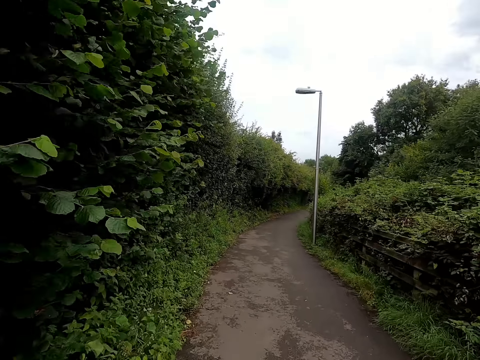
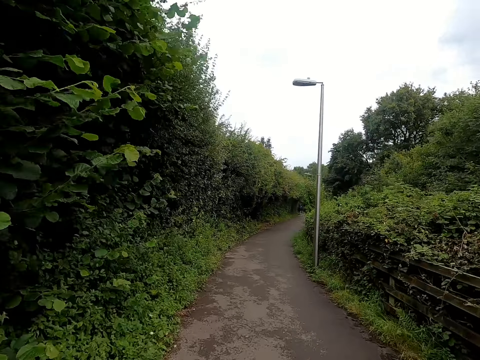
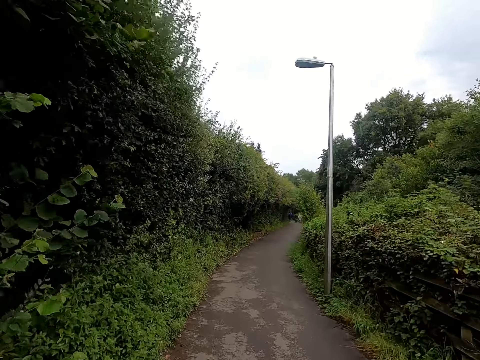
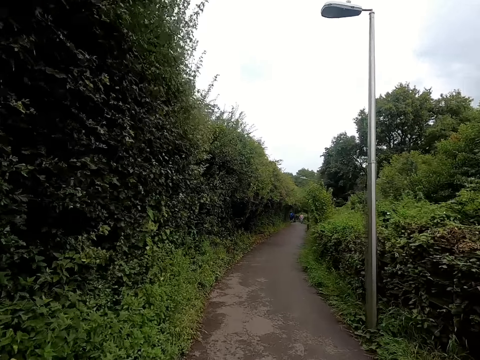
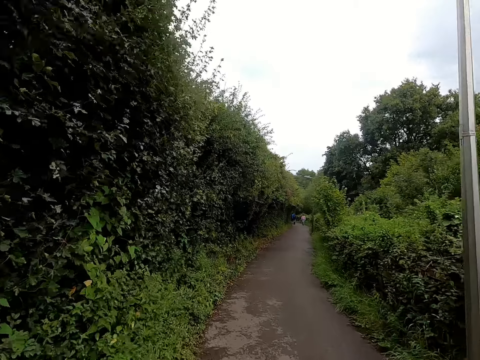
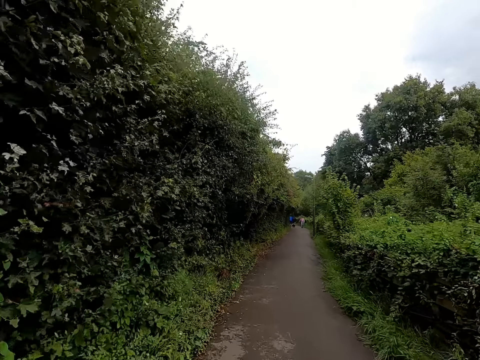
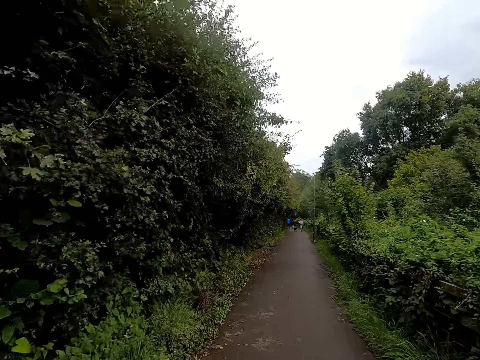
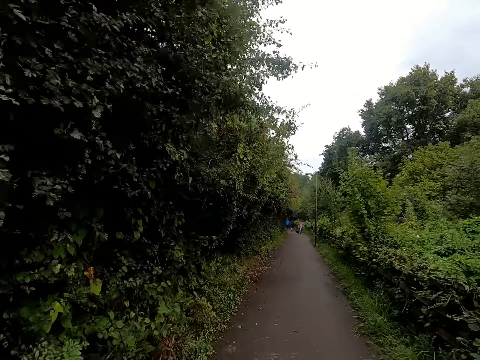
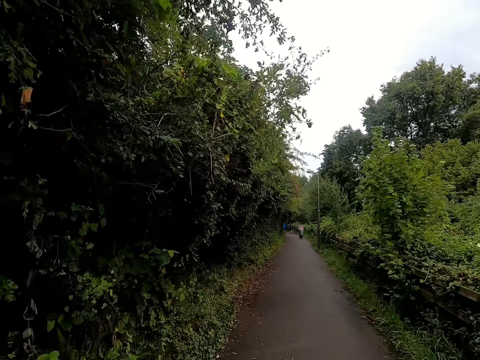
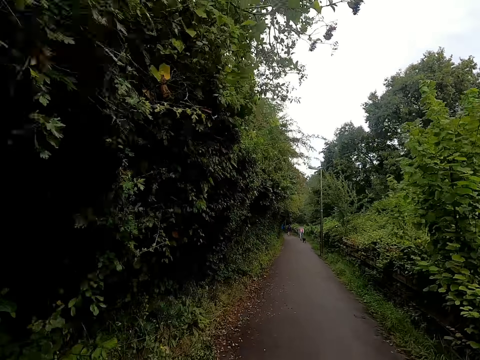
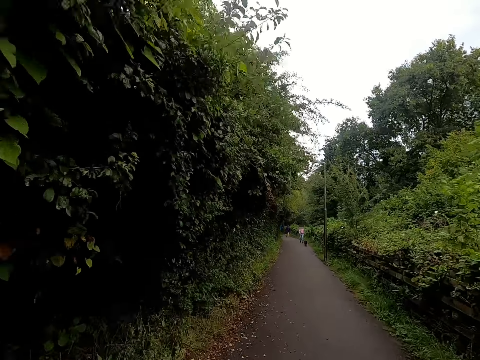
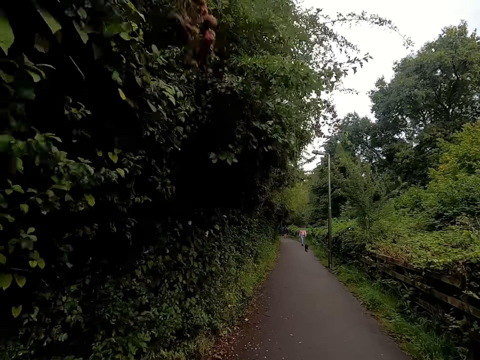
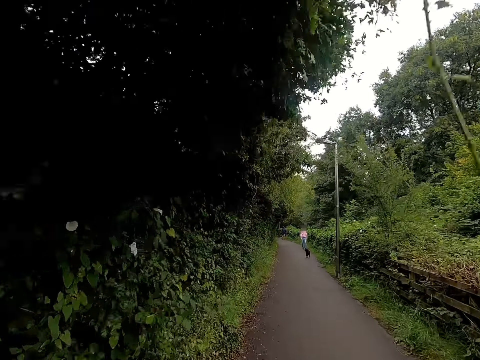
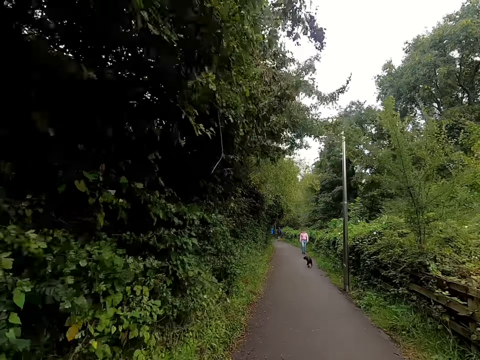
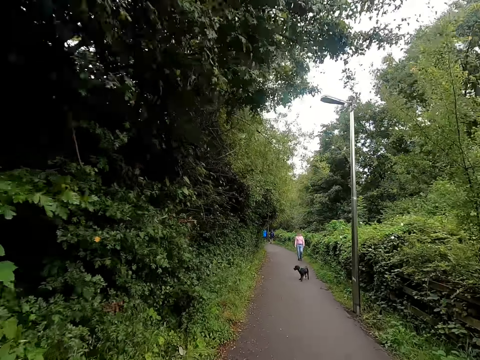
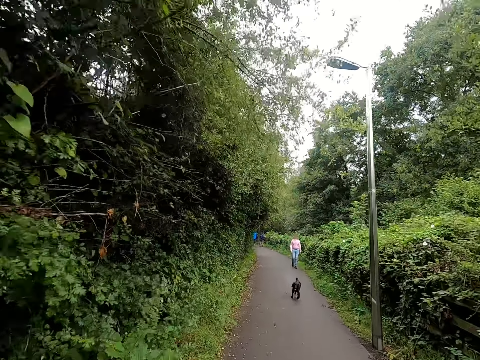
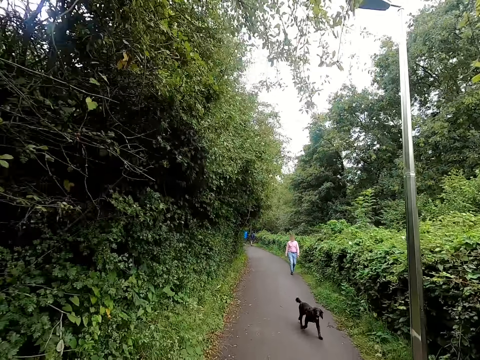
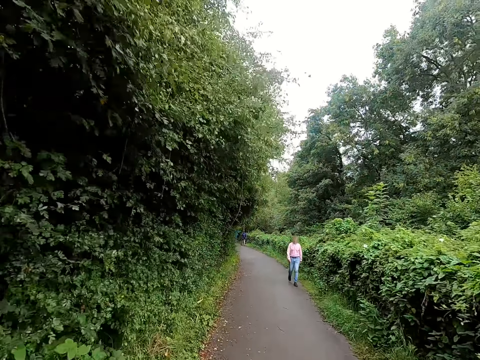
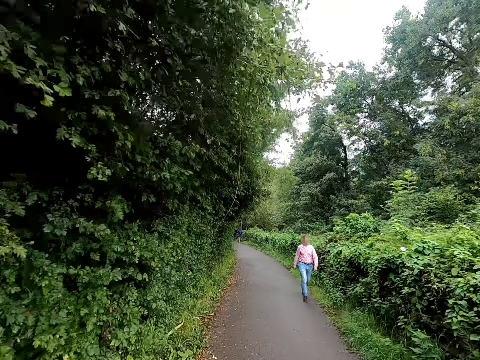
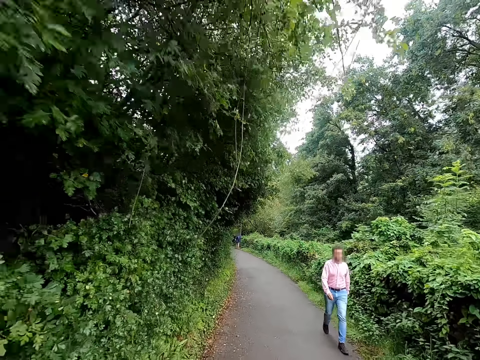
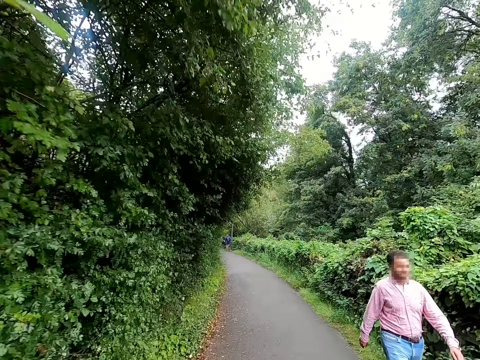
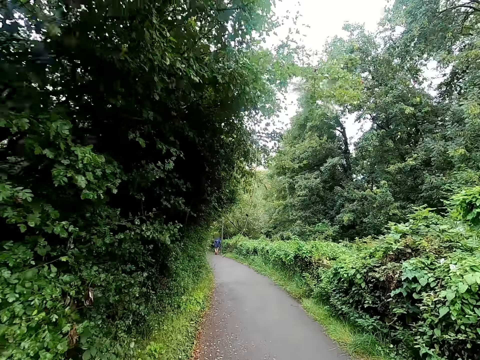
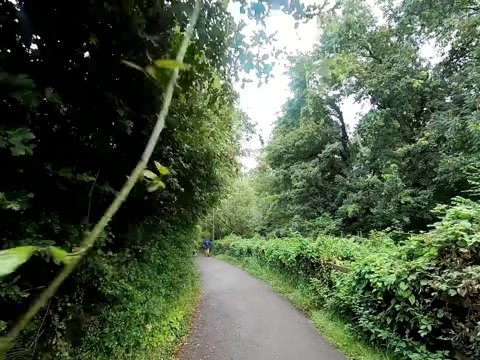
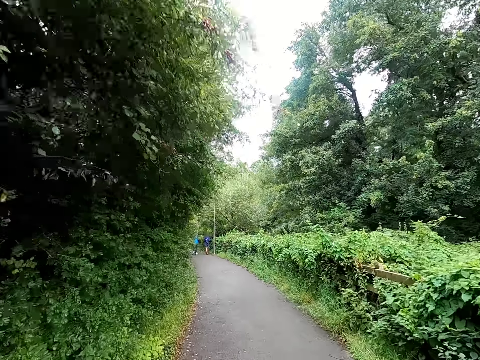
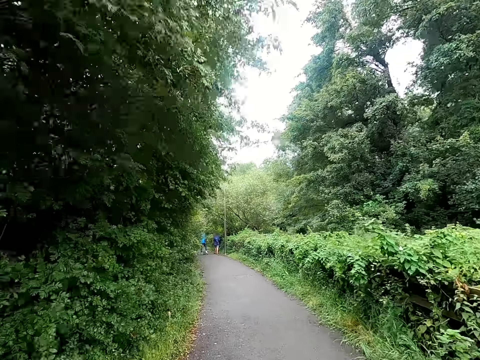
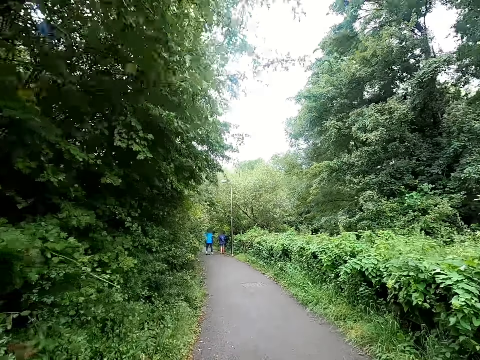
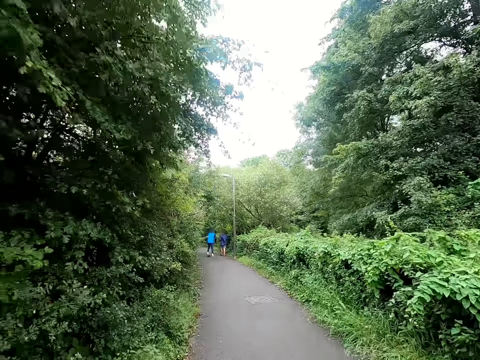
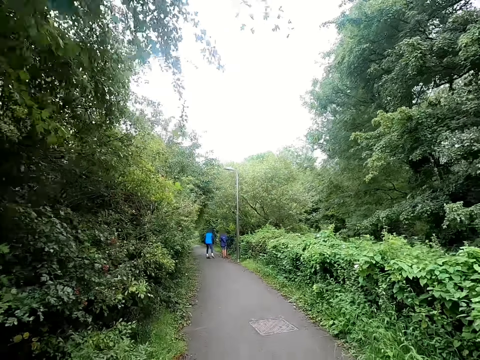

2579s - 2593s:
The camera wearer rides past a dog on the bicycle. They ride past a man on the bicycle.

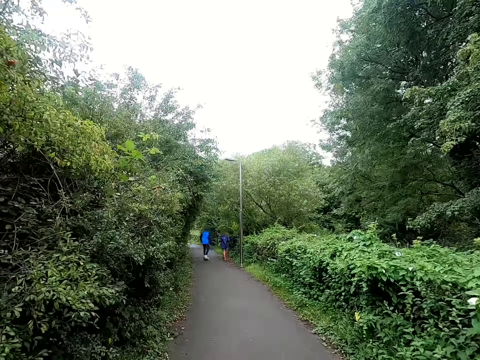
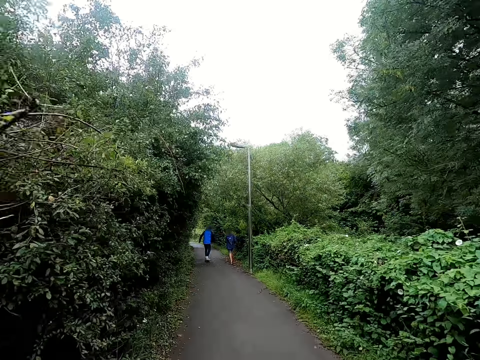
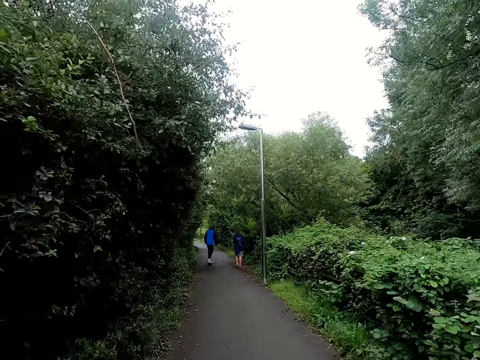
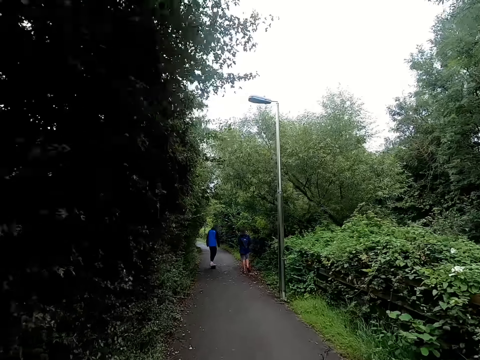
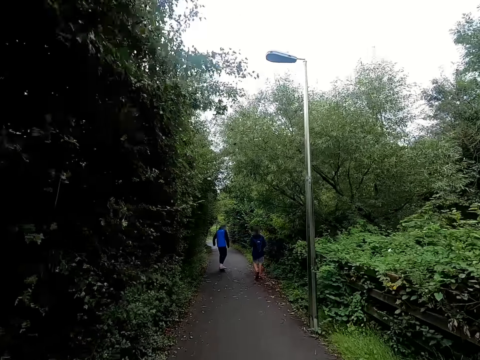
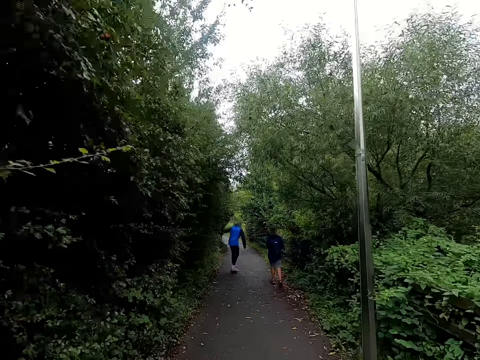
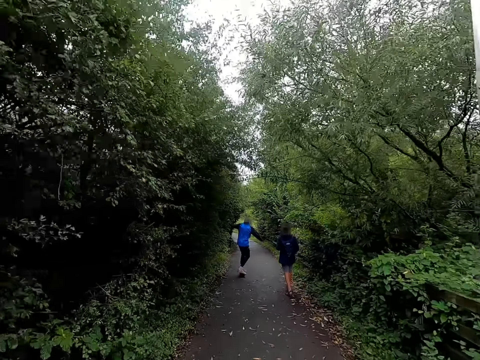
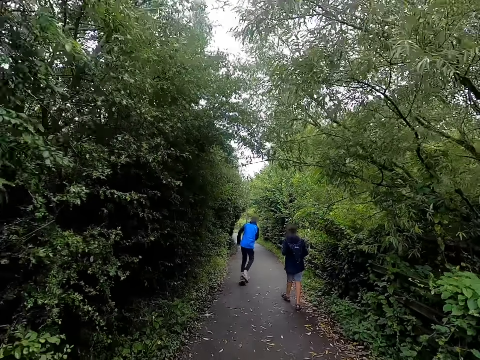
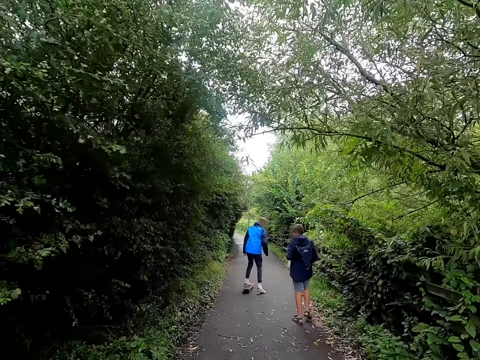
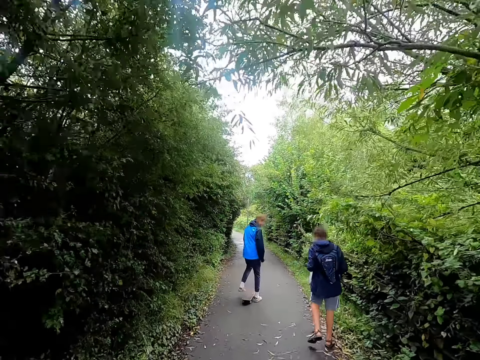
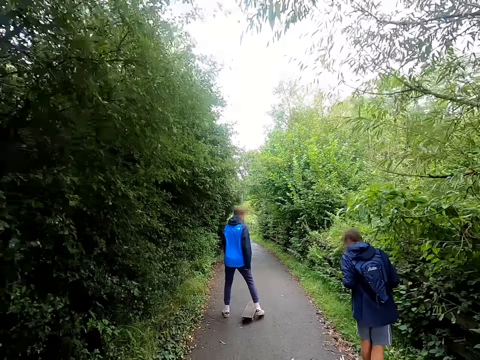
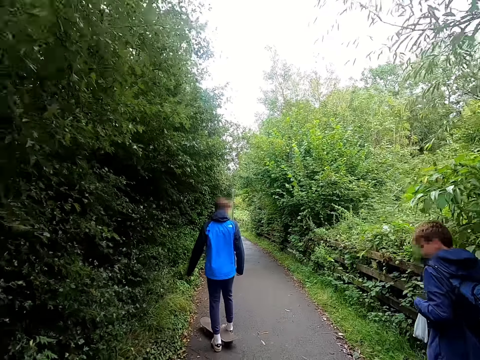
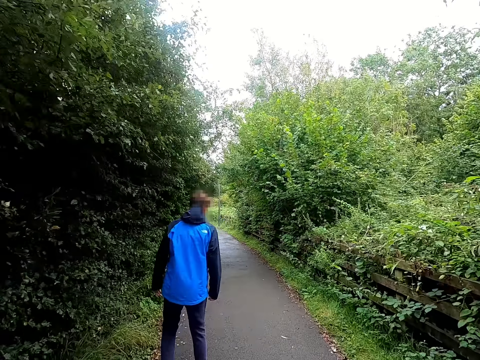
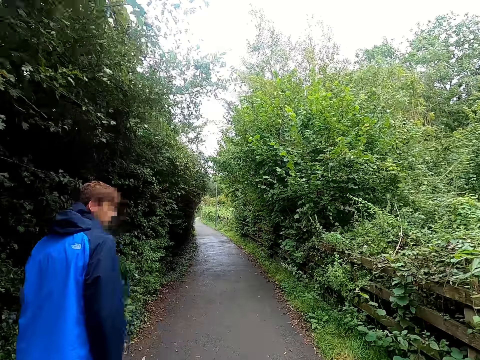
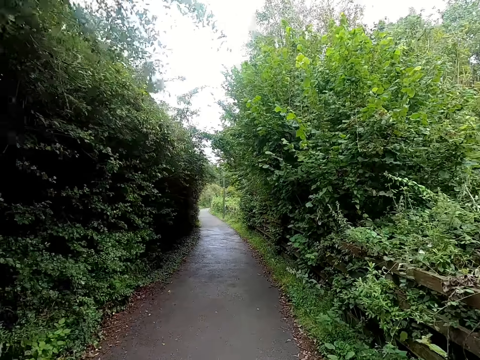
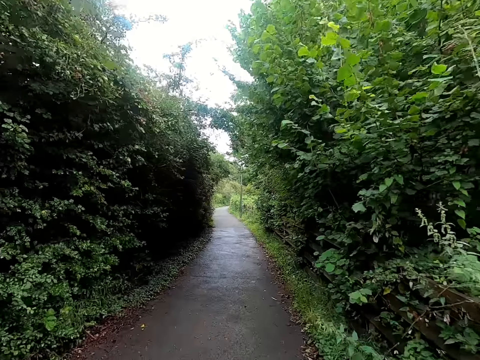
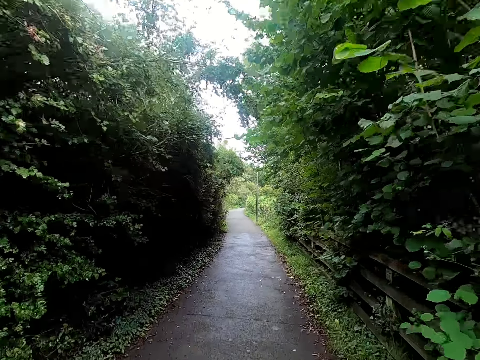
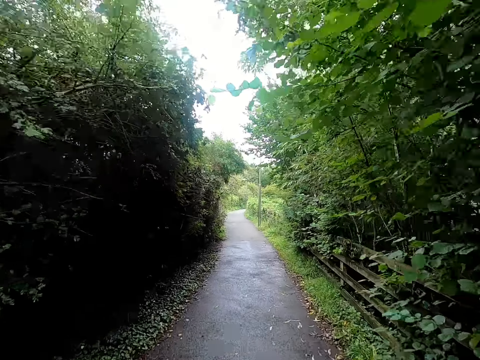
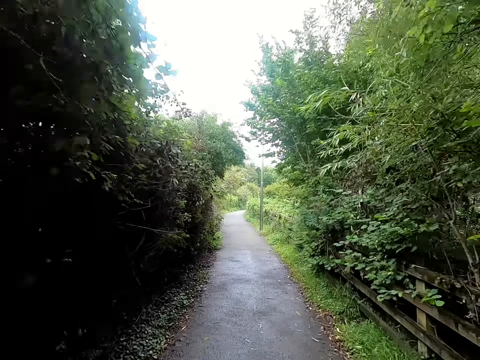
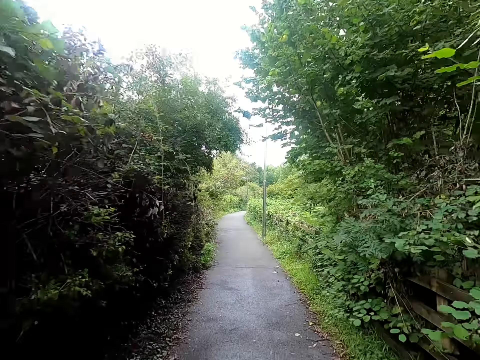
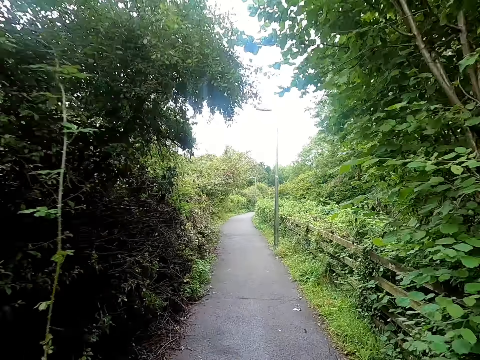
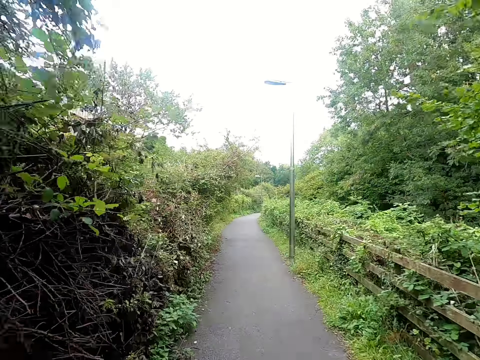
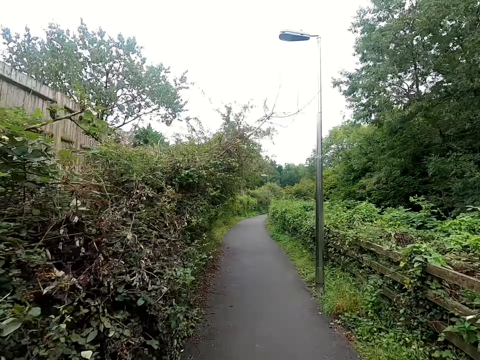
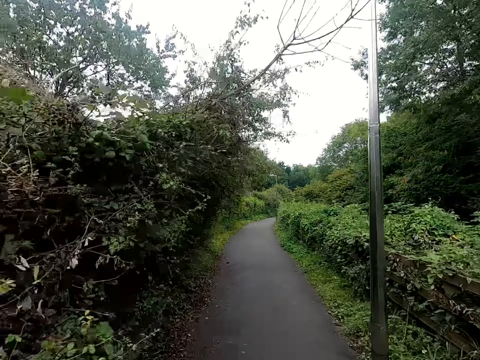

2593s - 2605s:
The camera wearer rides past a man on the bicycle on the road. They ride past another man on the bicycle on the road.
